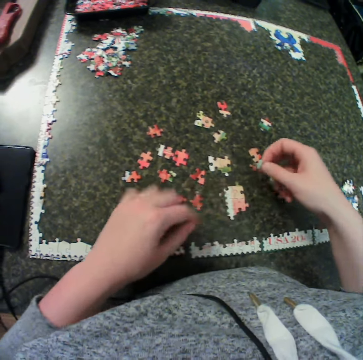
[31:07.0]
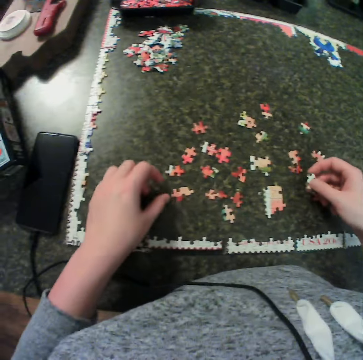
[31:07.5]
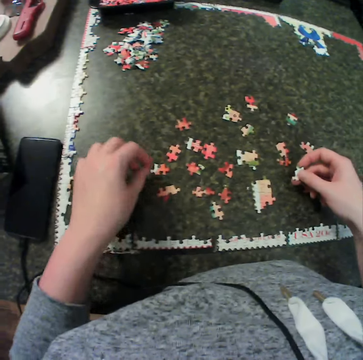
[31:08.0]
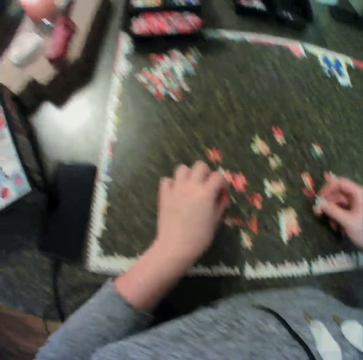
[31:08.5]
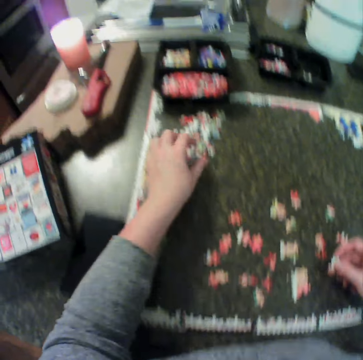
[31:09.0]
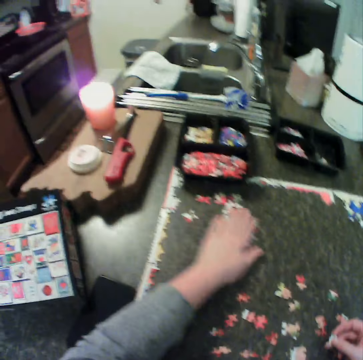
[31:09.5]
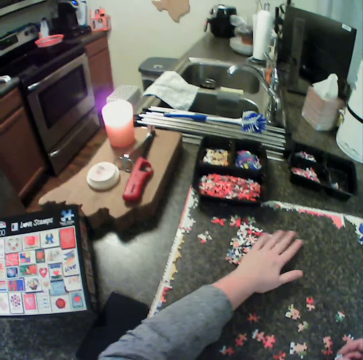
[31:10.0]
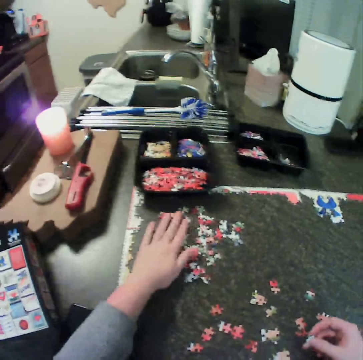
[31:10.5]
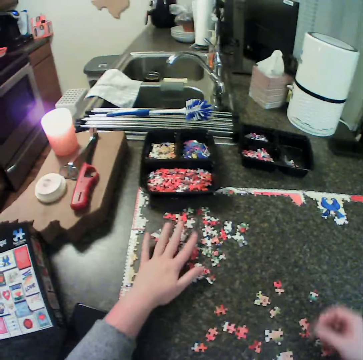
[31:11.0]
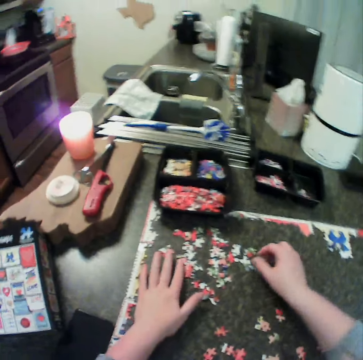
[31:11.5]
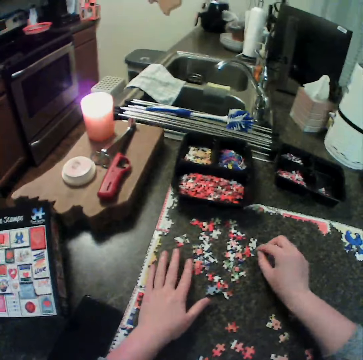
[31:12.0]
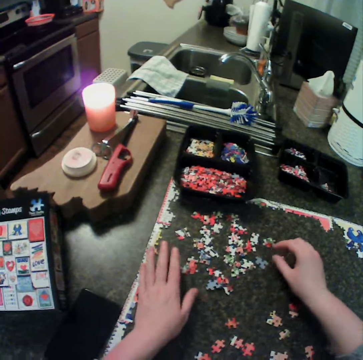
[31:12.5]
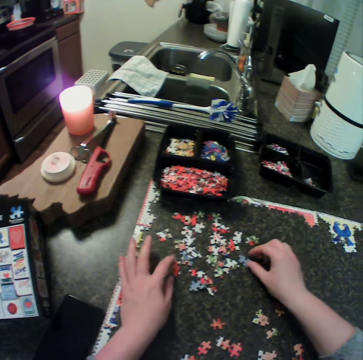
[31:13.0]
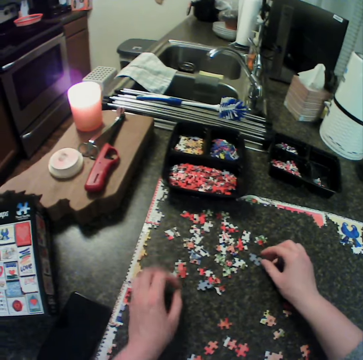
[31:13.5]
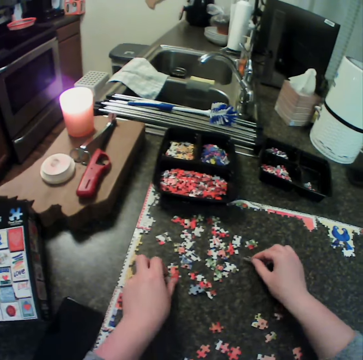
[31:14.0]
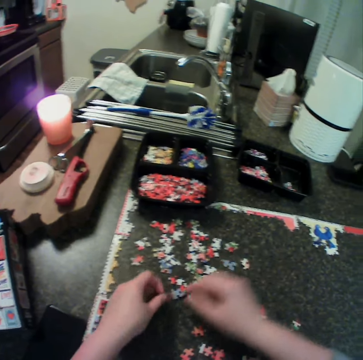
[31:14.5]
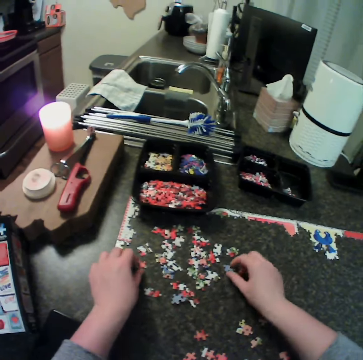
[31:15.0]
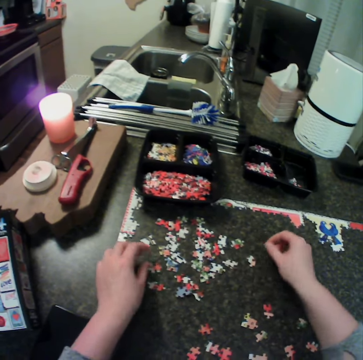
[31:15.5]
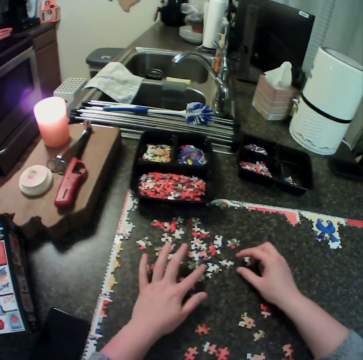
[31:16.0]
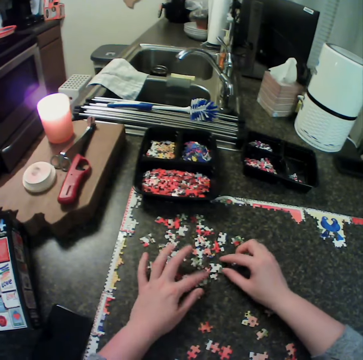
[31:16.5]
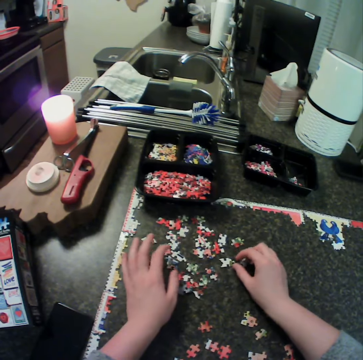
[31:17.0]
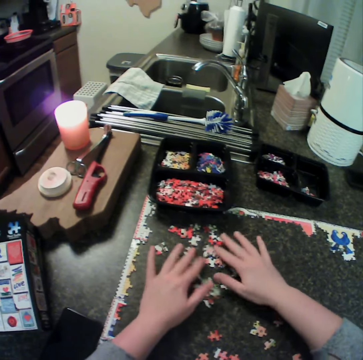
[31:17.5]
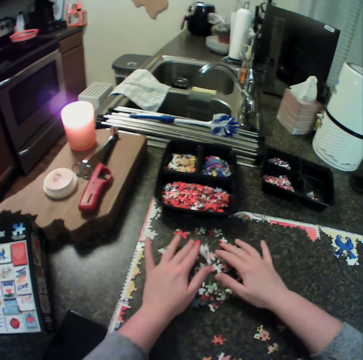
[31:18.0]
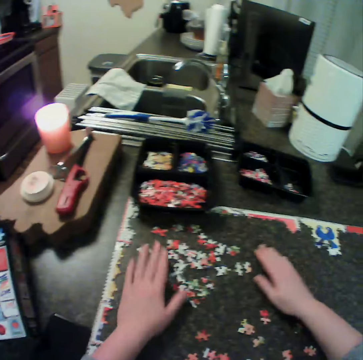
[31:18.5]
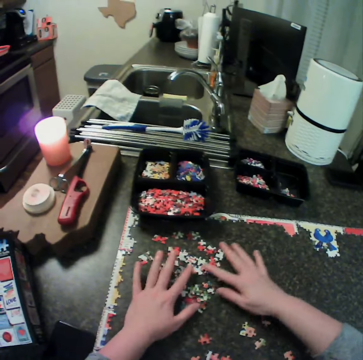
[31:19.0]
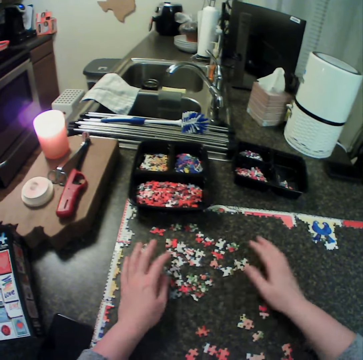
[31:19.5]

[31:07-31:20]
The camera wearer moves their hands around. They hold a piece of the jigsaw puzzle on the table. They spread pieces of the jigsaw puzzle on the table. They adjust some puzzle on the table. They move pieces of the jigsaw puzzle on the table.

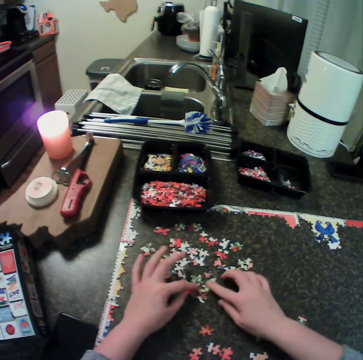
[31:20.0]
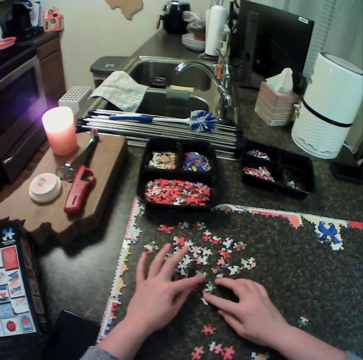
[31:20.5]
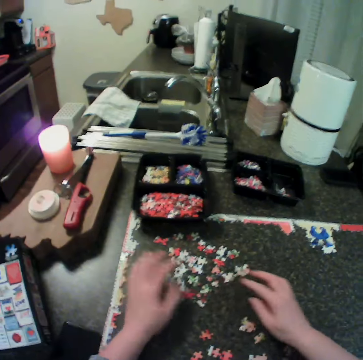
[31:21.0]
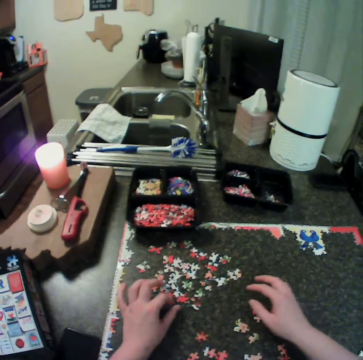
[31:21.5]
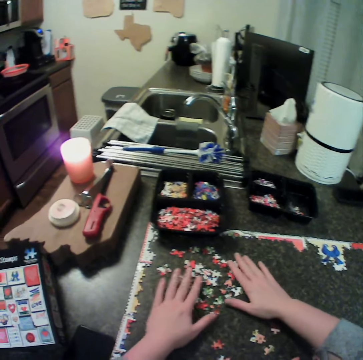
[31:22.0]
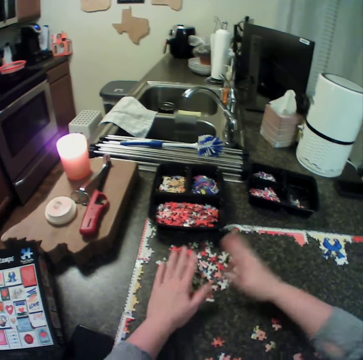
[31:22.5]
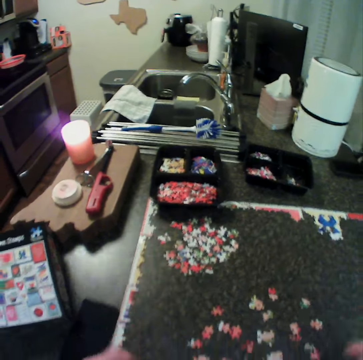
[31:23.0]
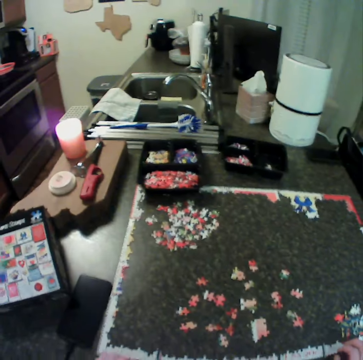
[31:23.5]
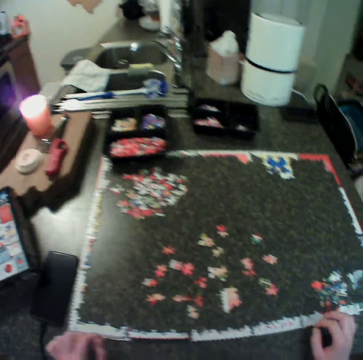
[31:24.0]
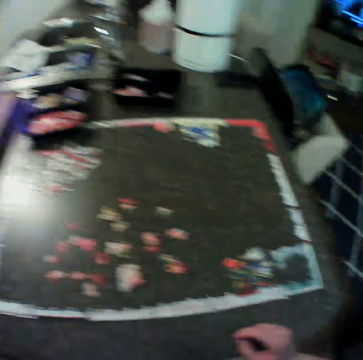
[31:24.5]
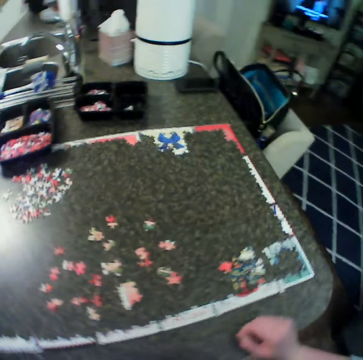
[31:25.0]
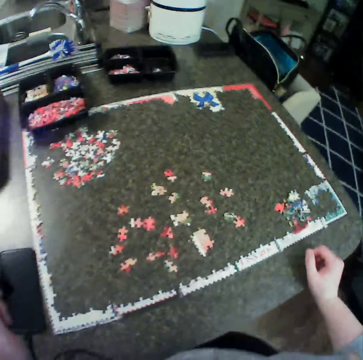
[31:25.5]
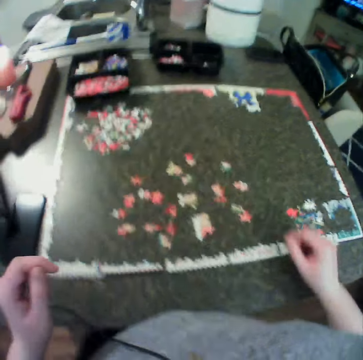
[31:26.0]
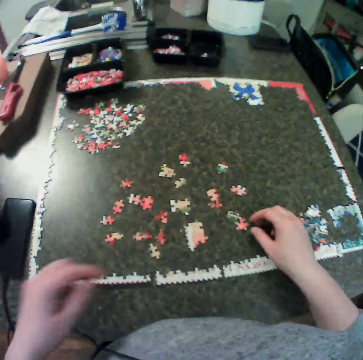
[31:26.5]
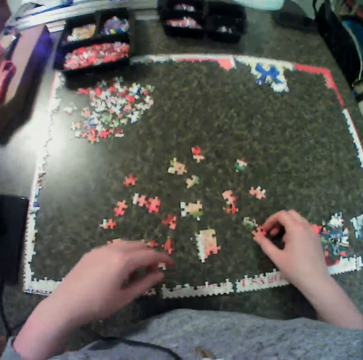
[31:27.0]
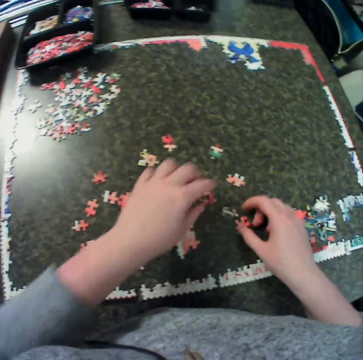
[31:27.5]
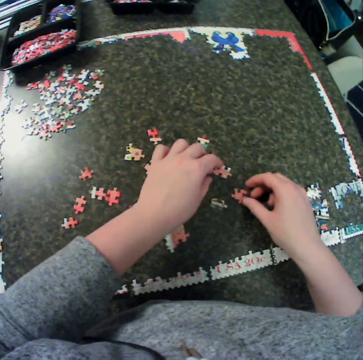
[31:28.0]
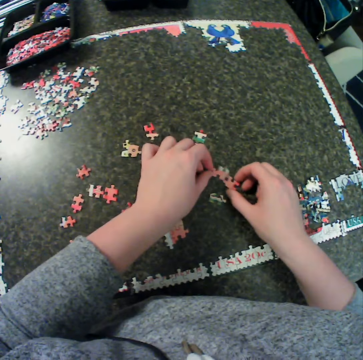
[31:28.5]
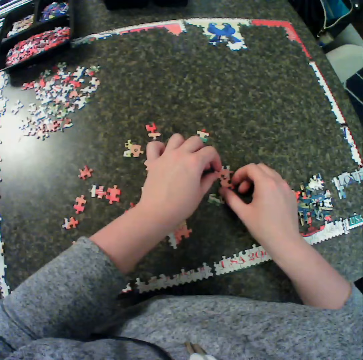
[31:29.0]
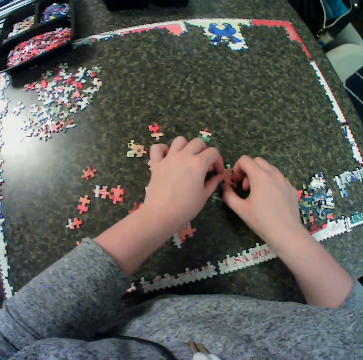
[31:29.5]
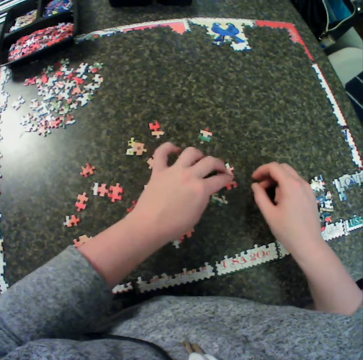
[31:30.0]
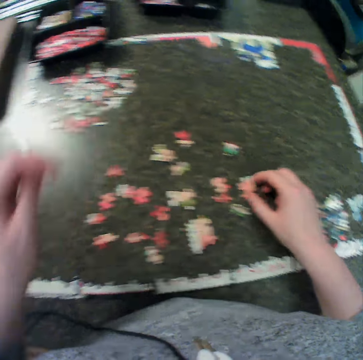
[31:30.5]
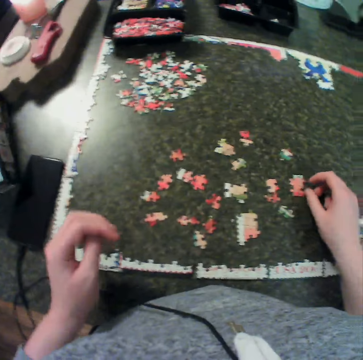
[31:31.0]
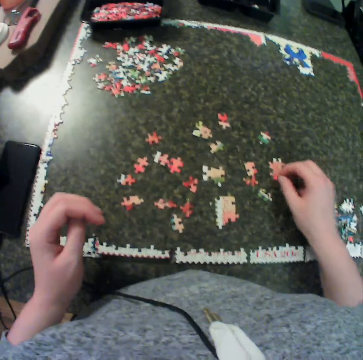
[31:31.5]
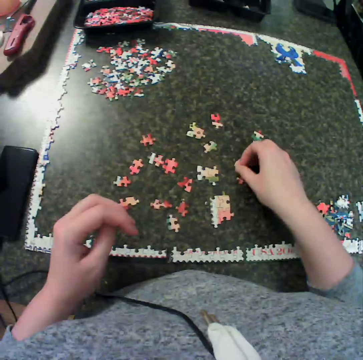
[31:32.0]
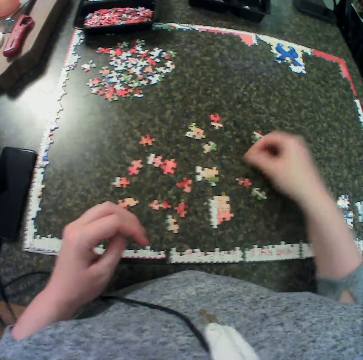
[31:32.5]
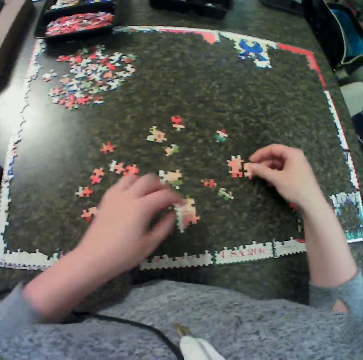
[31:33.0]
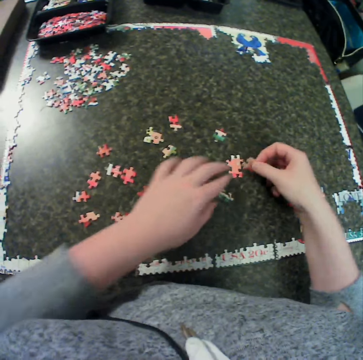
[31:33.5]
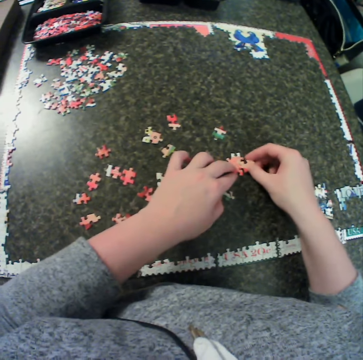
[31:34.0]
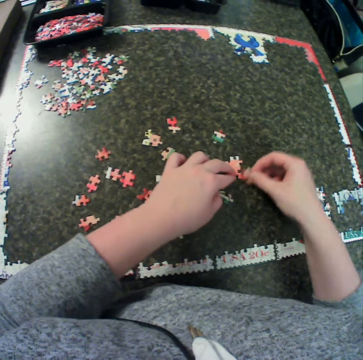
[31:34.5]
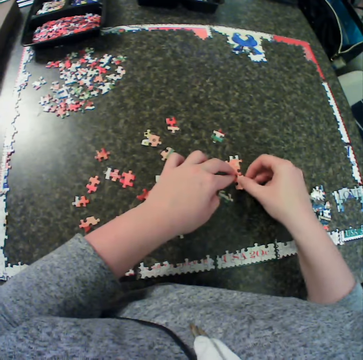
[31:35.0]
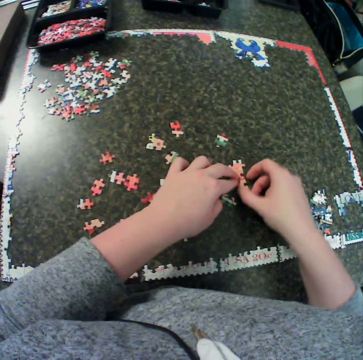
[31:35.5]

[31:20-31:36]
The camera wearer moves around. They look around. They move their hands around. They carry a piece of the puzzle. They move a piece of the jigsaw puzzle on the table. They fix pieces of the jigsaw puzzle on the table. They move their hands around. They pick a piece of the jigsaw puzzle on the table. They fix pieces of the jigsaw puzzle on the table.

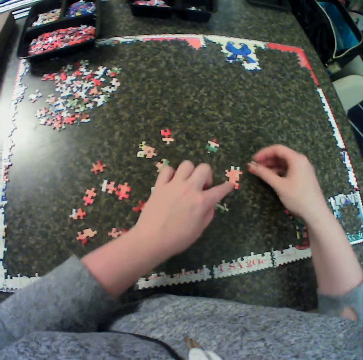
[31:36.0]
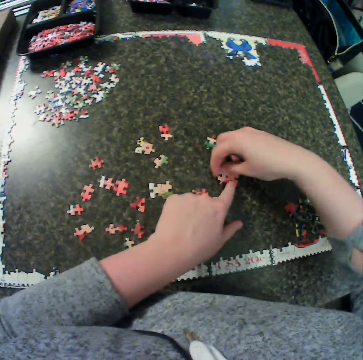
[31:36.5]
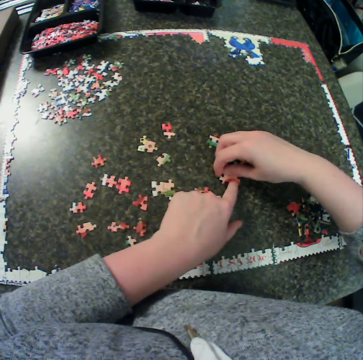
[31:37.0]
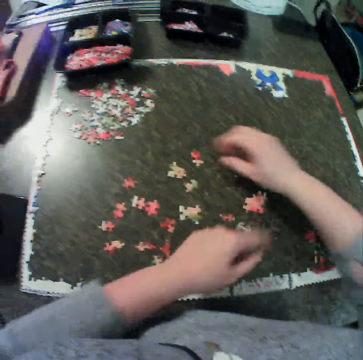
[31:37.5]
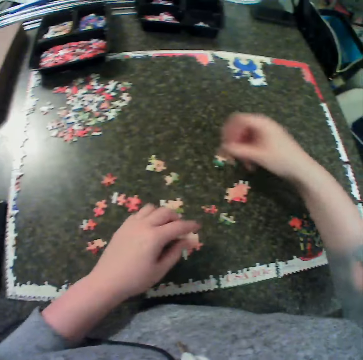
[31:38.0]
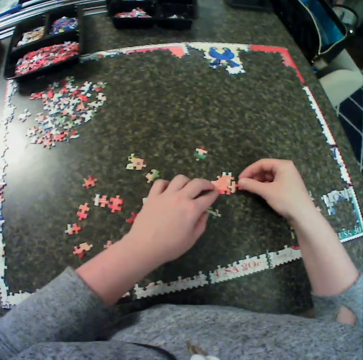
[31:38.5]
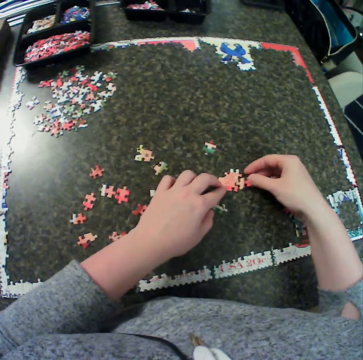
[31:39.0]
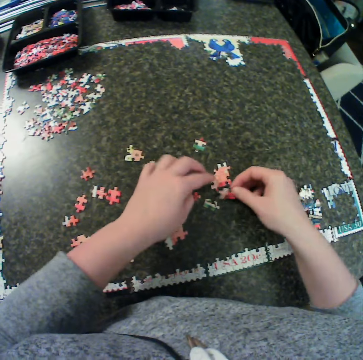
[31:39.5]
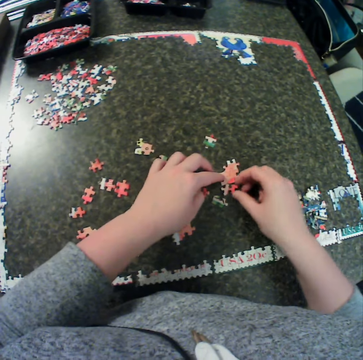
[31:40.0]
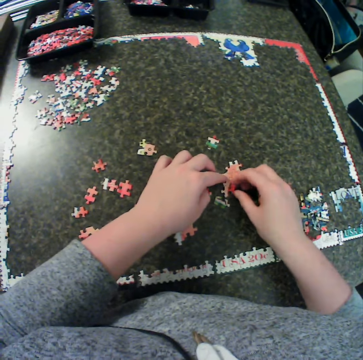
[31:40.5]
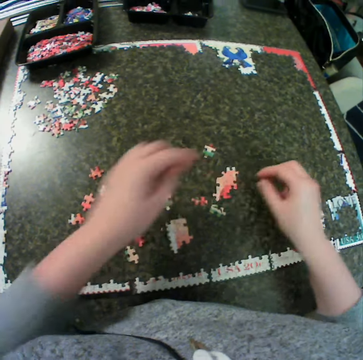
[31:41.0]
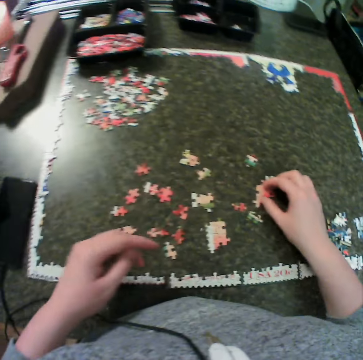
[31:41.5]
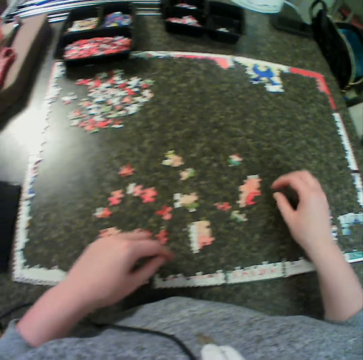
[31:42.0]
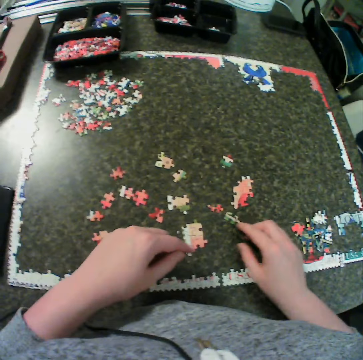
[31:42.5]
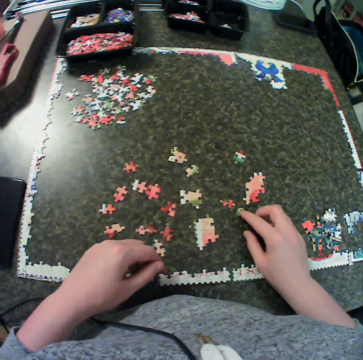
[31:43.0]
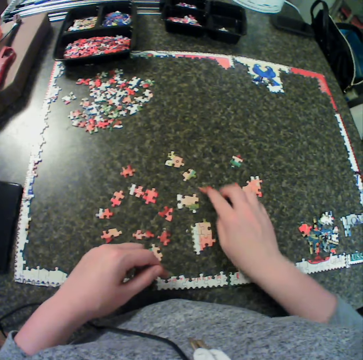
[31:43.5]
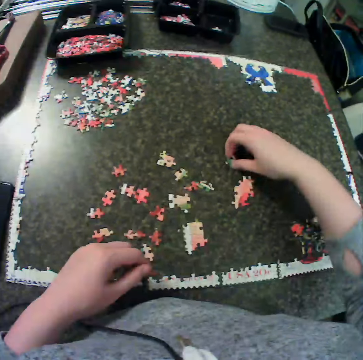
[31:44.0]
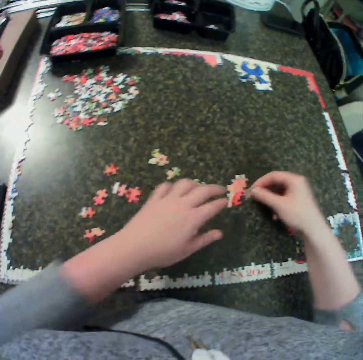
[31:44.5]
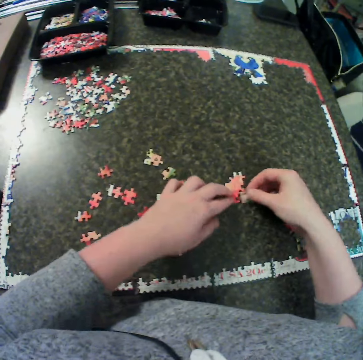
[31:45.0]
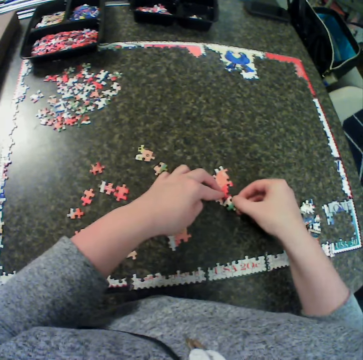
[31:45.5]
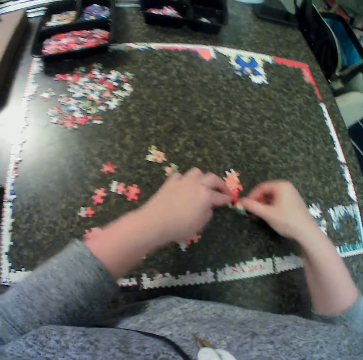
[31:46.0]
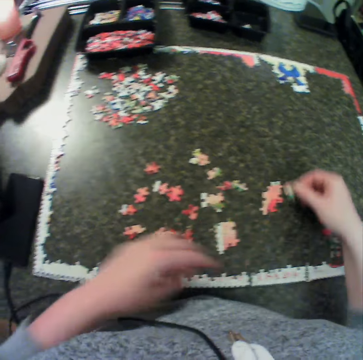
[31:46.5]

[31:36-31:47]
The camera wearer picks a piece of the jigsaw puzzle on the table. They carry a piece of the puzzle. They fix pieces of the jigsaw puzzle on the table. They hold pieces of the jigsaw puzzle on the table. They move their hands around. They move pieces of the jigsaw puzzle on the table. They pick a piece of the jigsaw puzzle on the table. They fix pieces of the jigsaw puzzle on the table. They fix the craft material.
